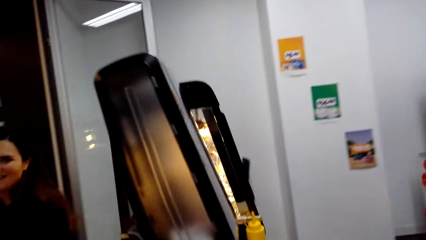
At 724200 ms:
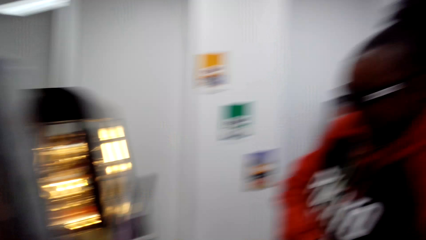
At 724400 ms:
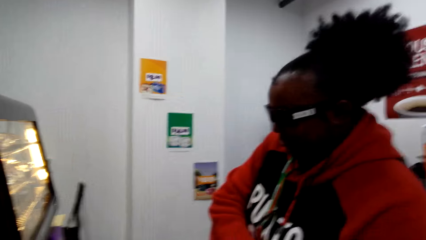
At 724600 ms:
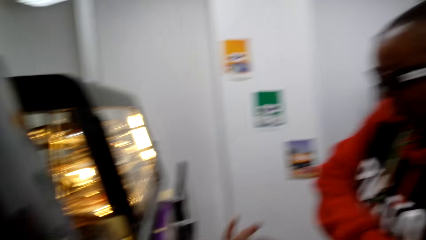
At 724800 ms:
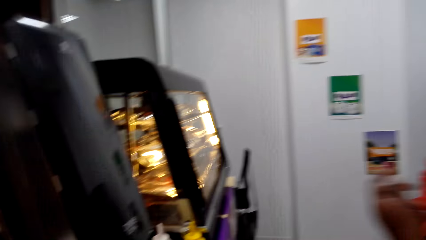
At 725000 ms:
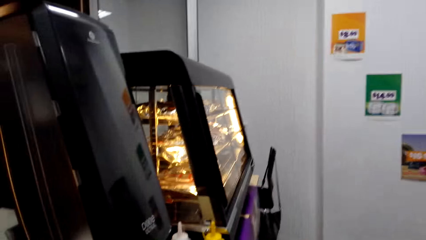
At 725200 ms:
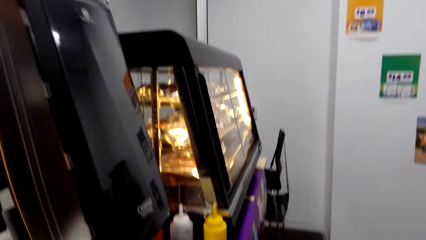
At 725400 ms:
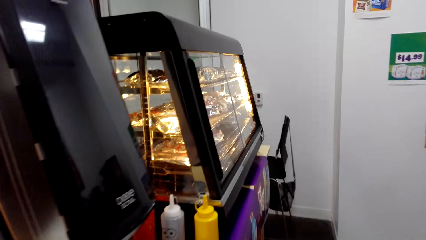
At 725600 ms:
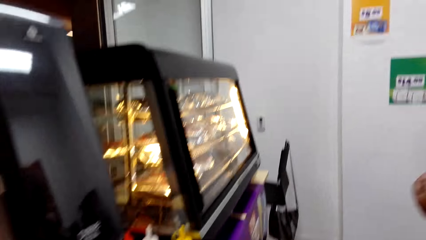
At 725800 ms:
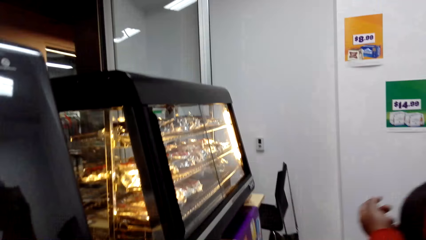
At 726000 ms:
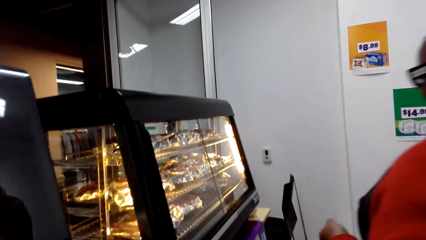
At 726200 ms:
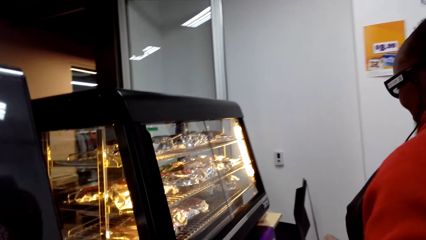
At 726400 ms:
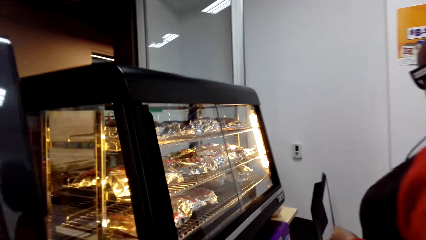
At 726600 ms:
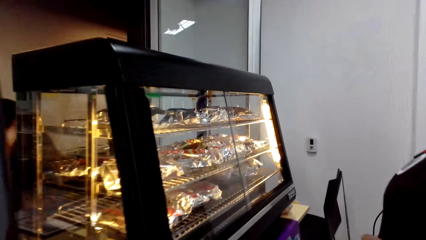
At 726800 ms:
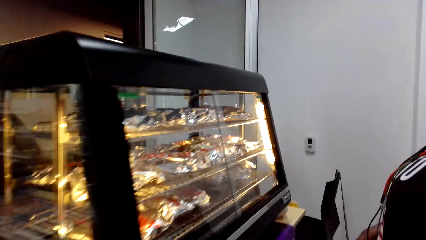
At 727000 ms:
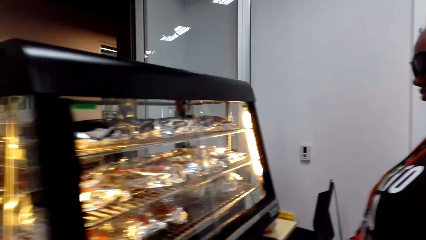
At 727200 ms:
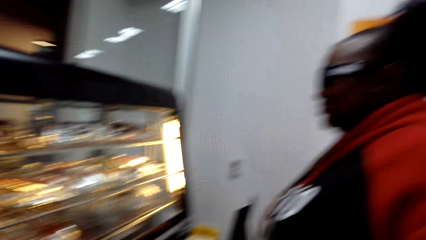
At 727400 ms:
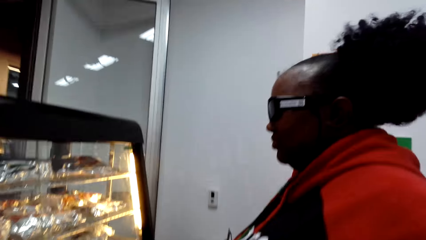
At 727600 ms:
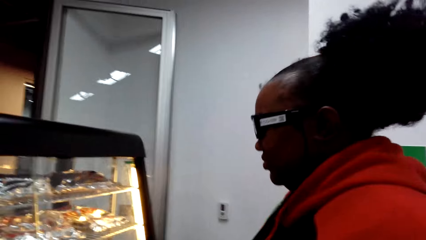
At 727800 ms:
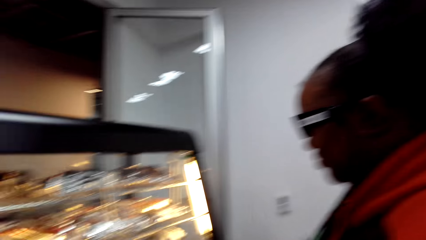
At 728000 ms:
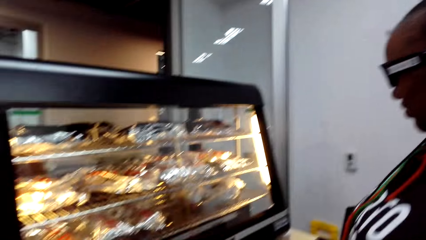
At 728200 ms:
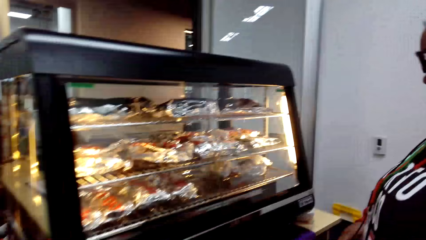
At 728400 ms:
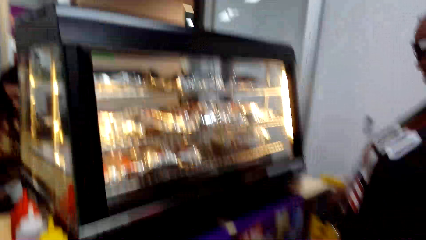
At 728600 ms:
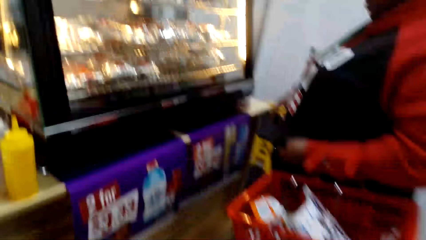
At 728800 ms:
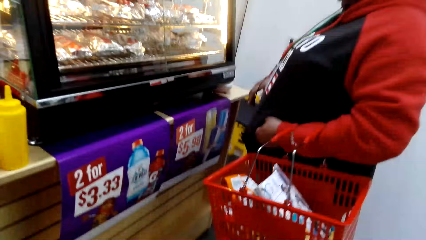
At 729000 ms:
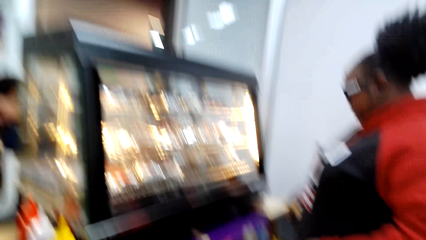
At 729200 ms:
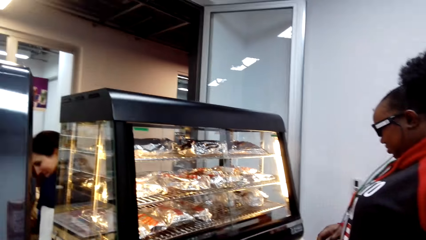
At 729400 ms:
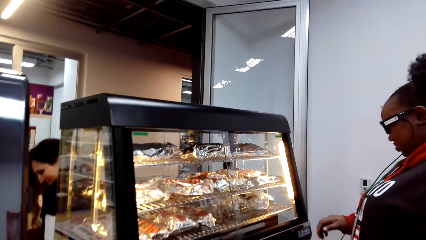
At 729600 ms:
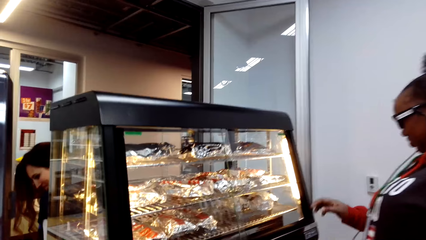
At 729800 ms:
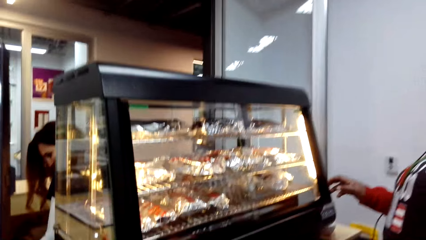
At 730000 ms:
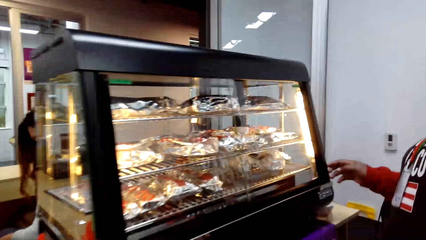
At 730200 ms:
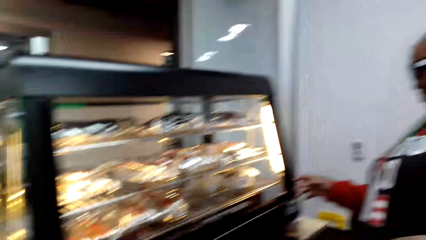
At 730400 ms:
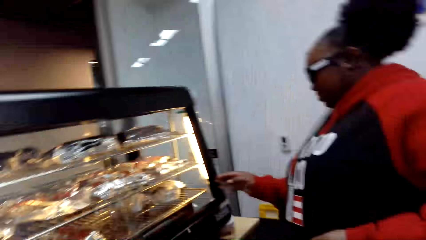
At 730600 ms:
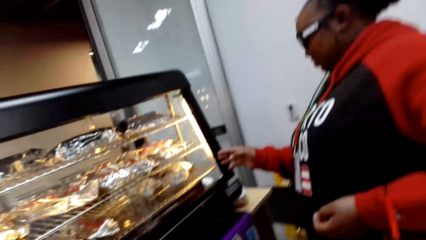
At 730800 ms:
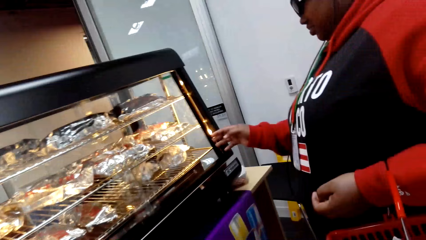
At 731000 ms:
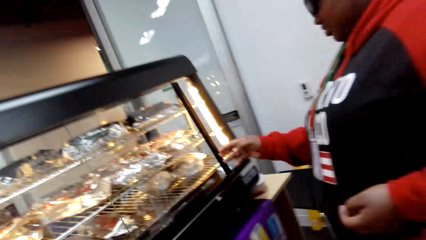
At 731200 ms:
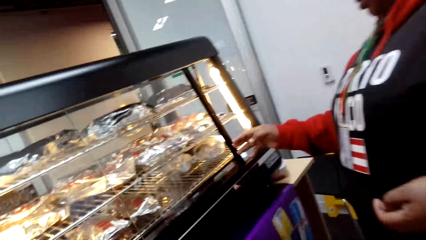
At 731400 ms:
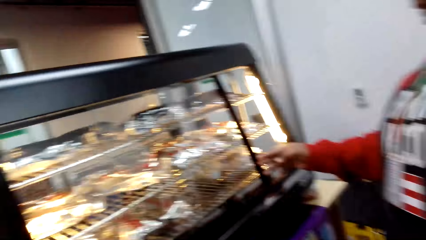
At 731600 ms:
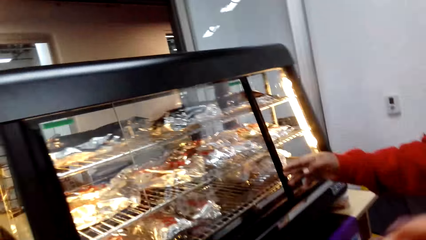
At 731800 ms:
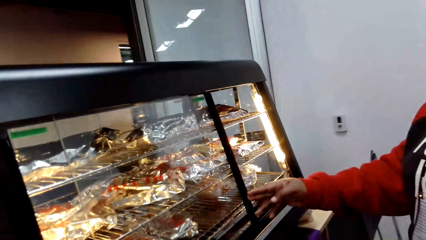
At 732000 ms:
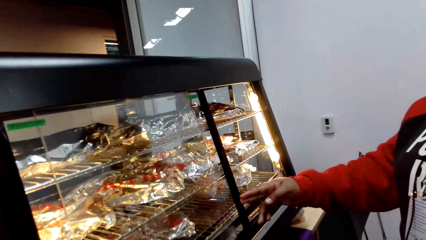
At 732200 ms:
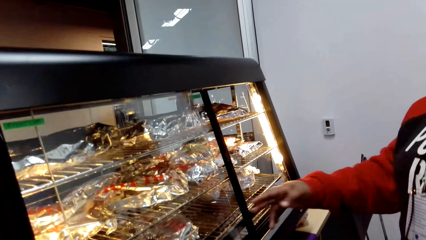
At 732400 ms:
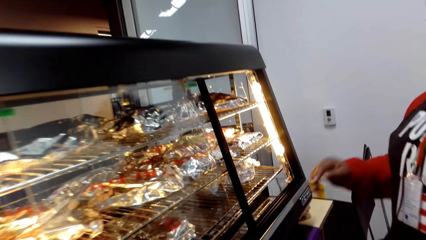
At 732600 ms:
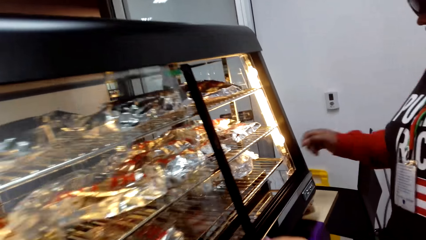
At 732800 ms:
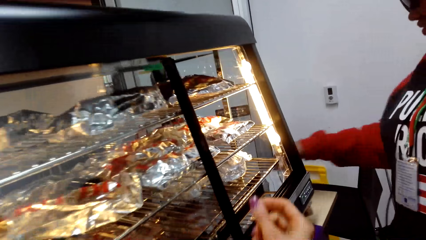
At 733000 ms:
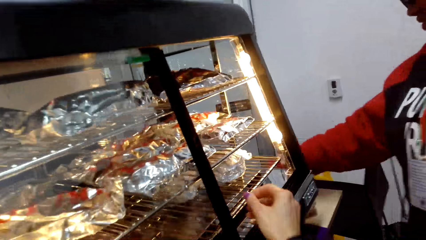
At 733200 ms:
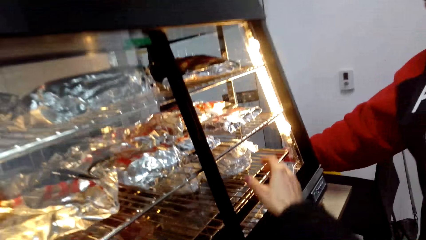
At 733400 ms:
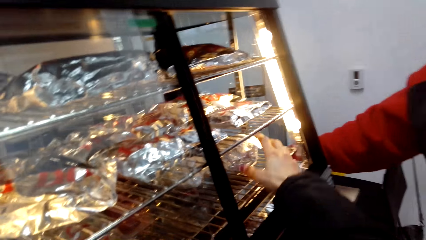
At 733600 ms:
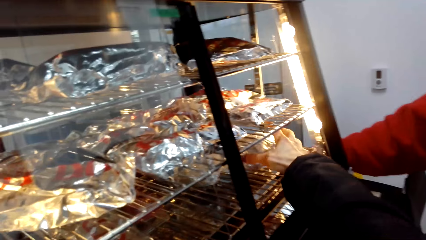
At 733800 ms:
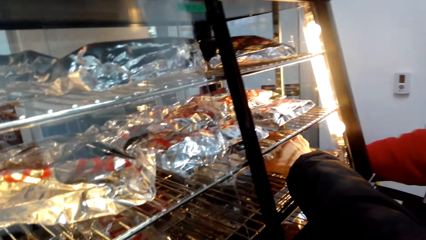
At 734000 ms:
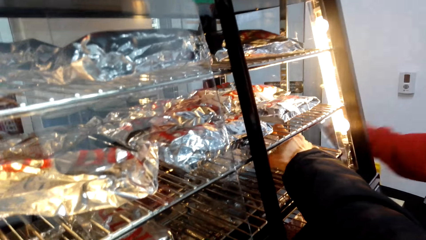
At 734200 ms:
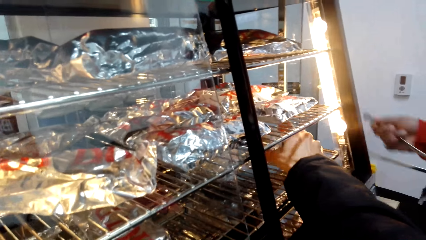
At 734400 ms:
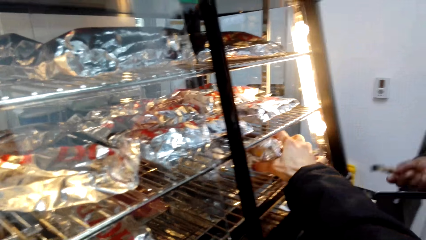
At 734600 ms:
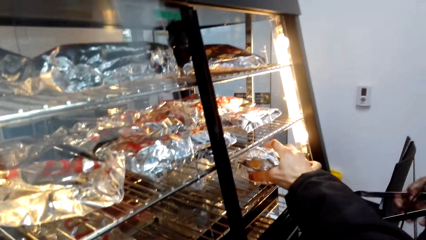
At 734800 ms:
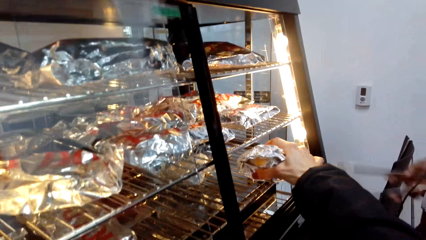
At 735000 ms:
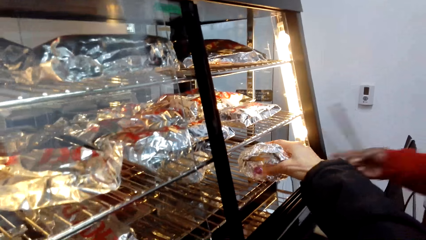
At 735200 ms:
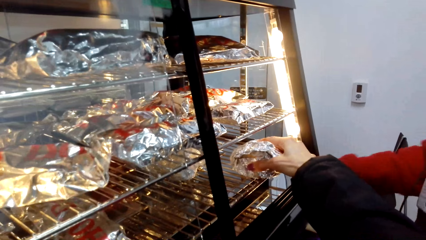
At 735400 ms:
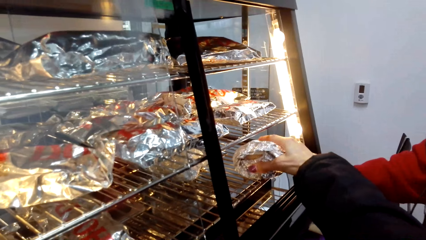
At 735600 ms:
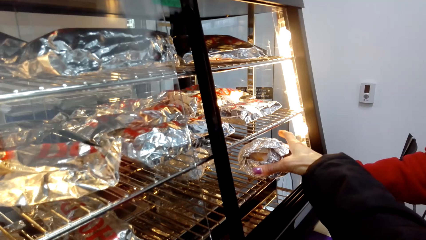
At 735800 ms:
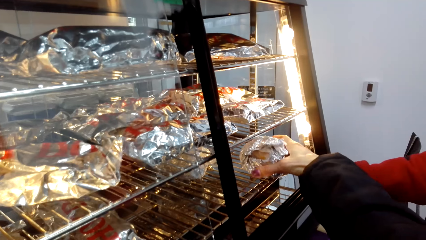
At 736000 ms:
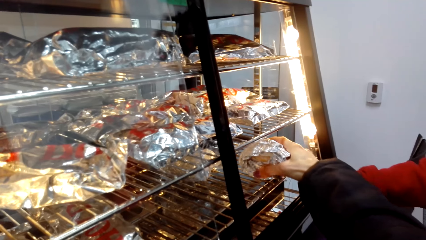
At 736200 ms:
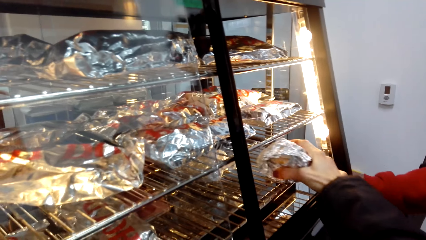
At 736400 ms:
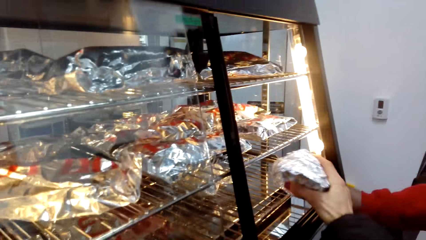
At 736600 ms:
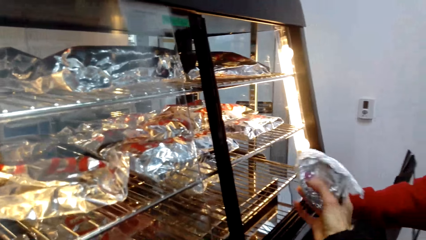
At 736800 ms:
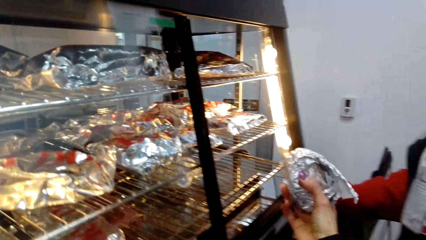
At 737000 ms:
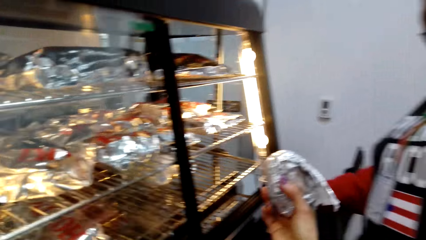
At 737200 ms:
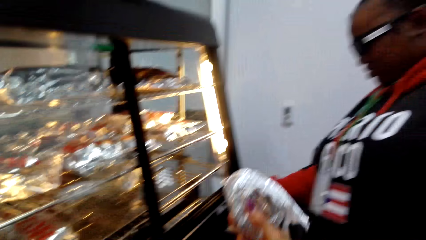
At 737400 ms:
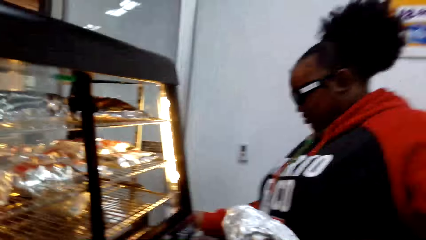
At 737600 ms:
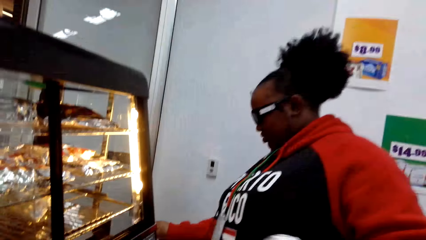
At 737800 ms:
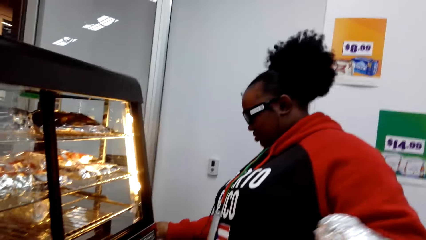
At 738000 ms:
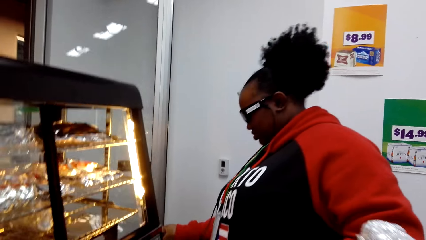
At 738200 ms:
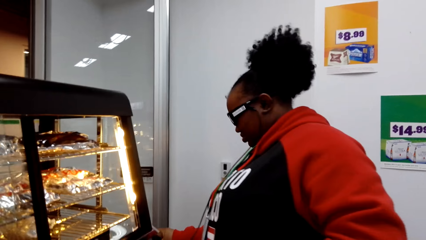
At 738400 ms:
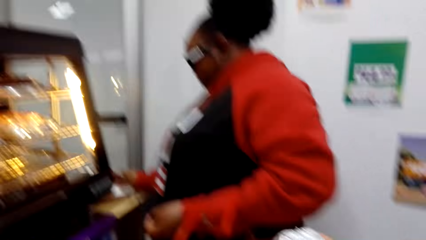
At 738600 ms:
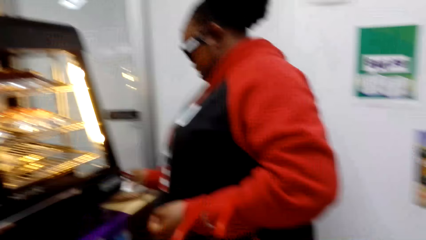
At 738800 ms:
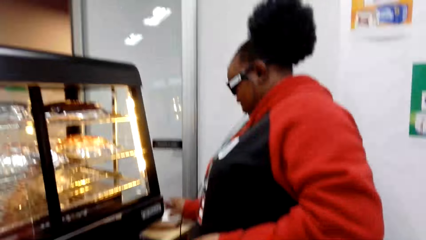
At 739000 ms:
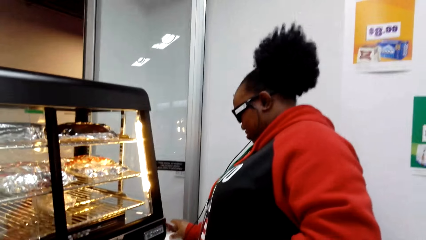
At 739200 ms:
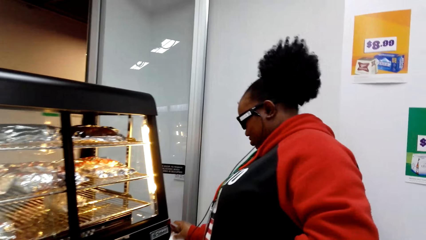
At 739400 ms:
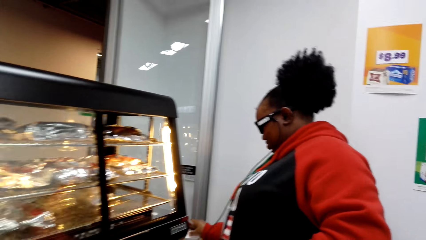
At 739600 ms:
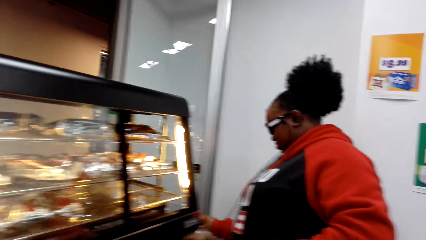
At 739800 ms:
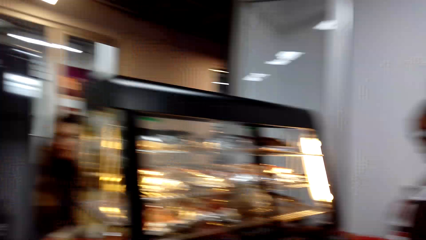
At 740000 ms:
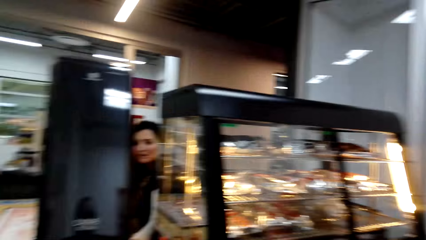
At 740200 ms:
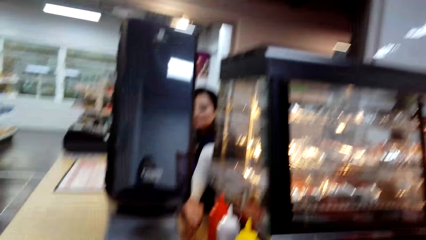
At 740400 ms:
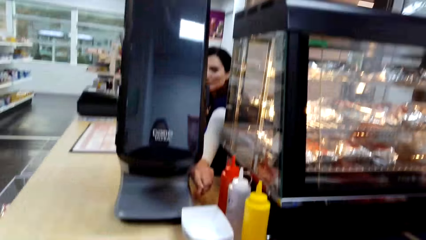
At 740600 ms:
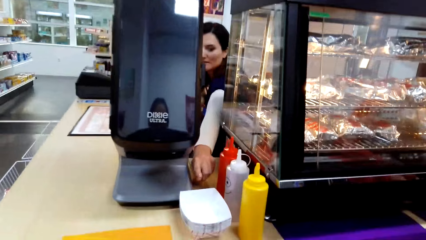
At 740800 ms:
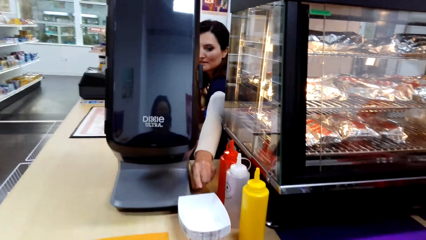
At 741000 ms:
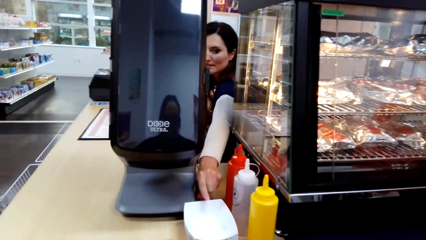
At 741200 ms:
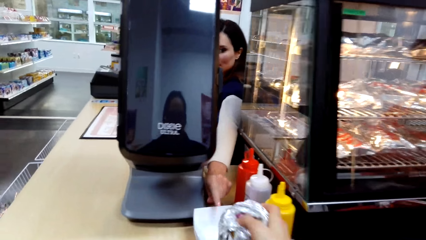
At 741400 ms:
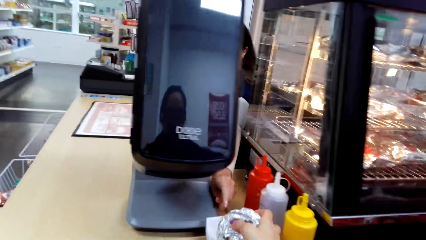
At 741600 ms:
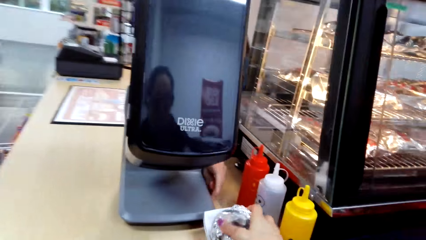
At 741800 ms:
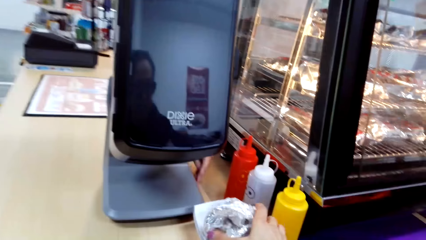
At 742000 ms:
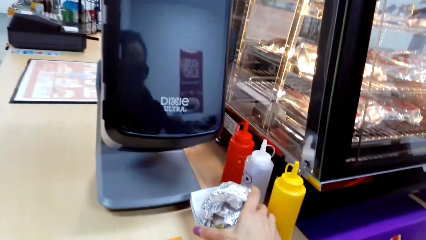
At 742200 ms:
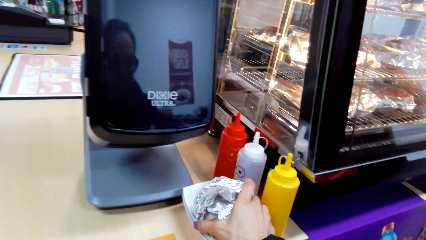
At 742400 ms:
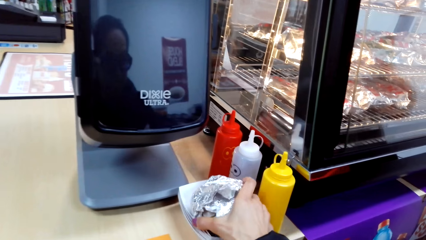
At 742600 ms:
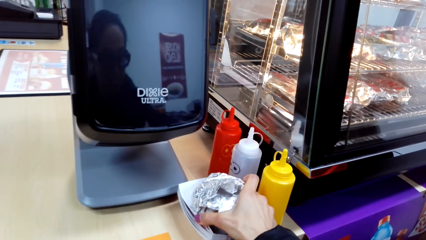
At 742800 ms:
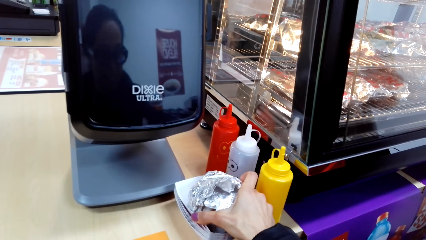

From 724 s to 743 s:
A woman looks at a cake display. The camera wearer looks at the cake. Another woman opens the grill door. The camera wearer picks a sandwich from the grill. They pick a foil paper. The other woman holds a tong and drops the tong. The camera wearer picks the sandwich from the grill. They put the foil paper down. A third woman points at the bowl.
